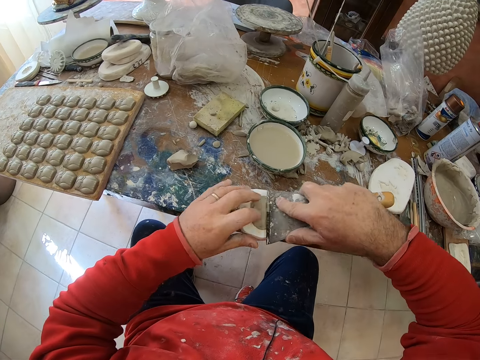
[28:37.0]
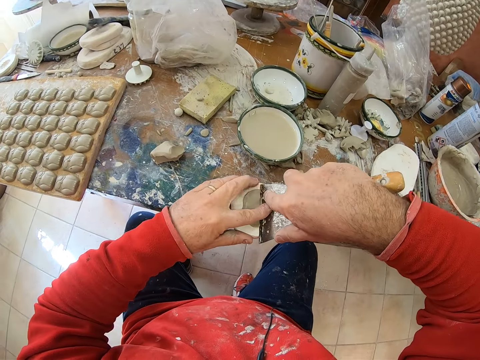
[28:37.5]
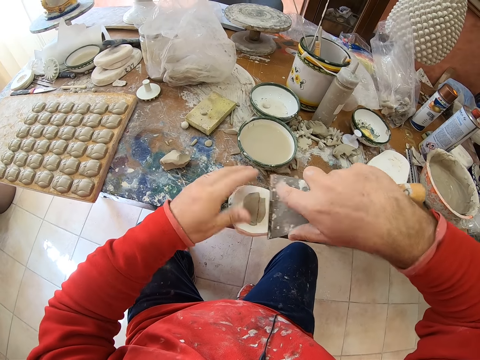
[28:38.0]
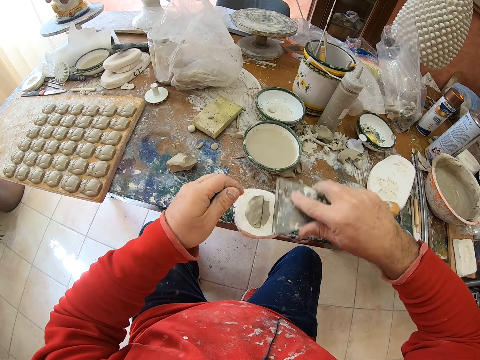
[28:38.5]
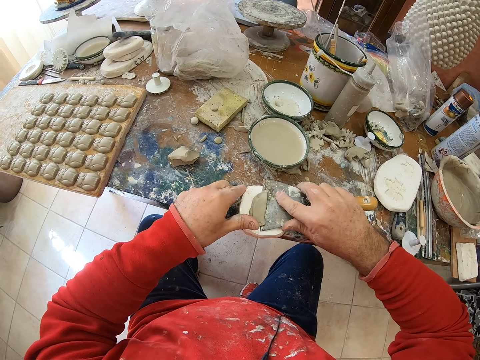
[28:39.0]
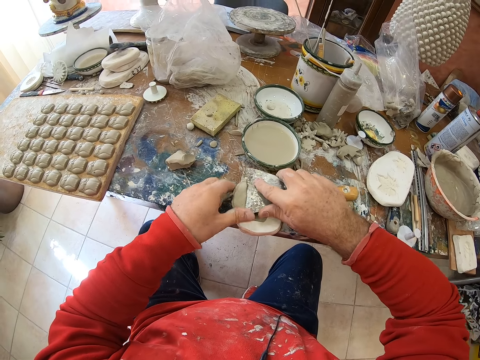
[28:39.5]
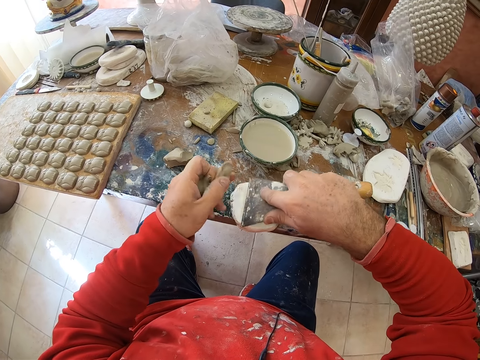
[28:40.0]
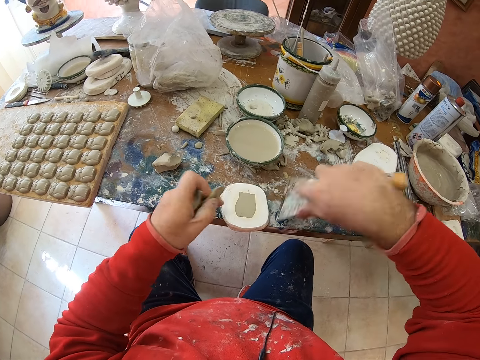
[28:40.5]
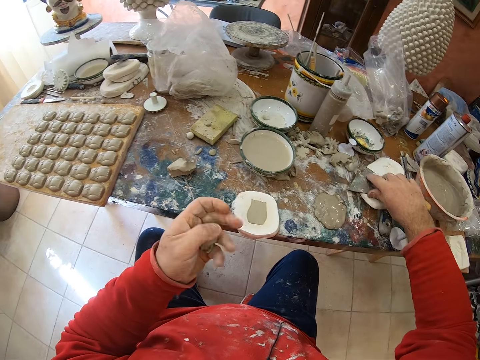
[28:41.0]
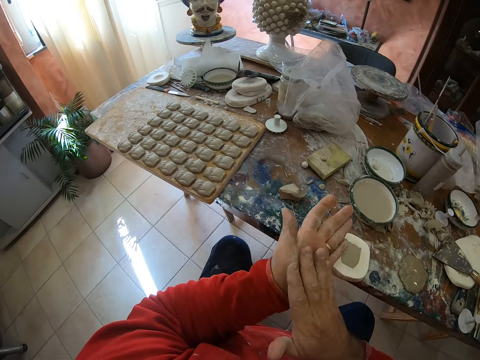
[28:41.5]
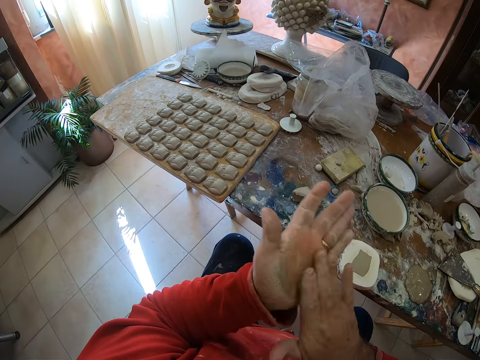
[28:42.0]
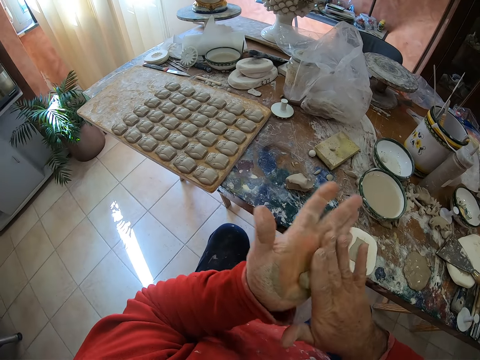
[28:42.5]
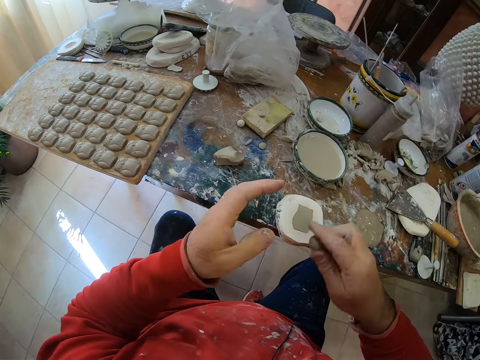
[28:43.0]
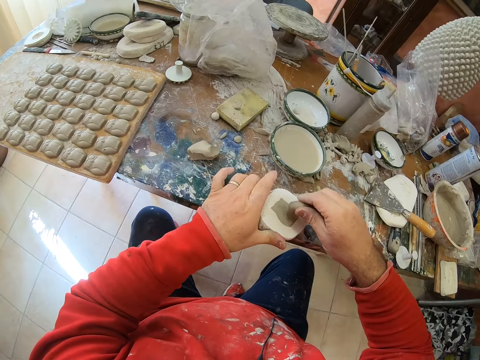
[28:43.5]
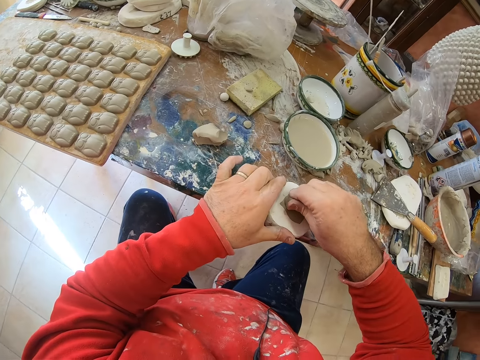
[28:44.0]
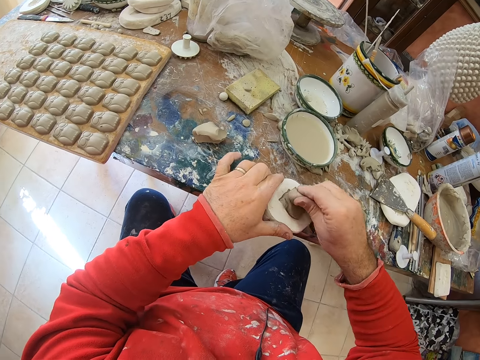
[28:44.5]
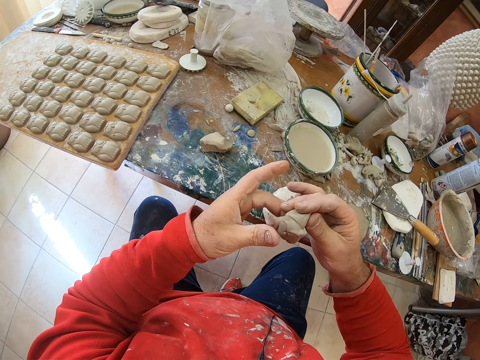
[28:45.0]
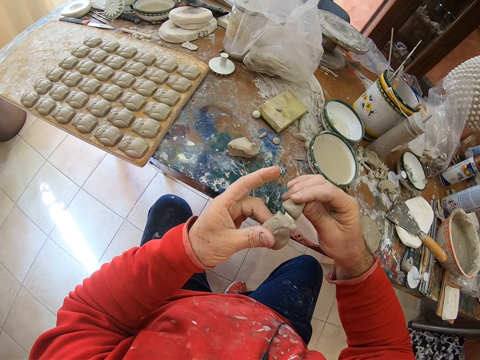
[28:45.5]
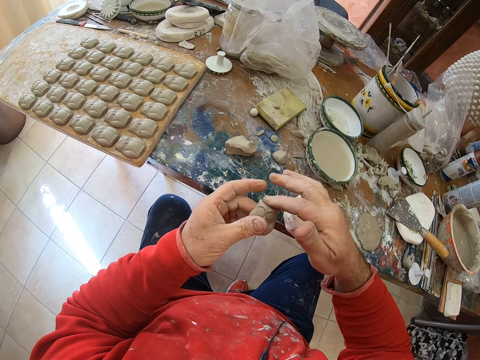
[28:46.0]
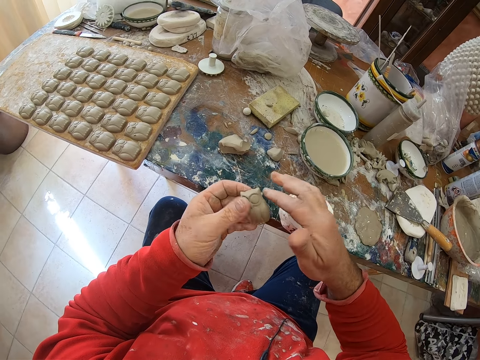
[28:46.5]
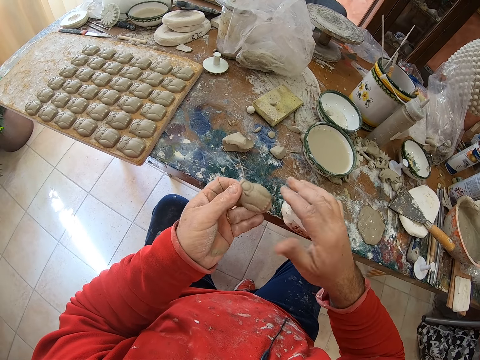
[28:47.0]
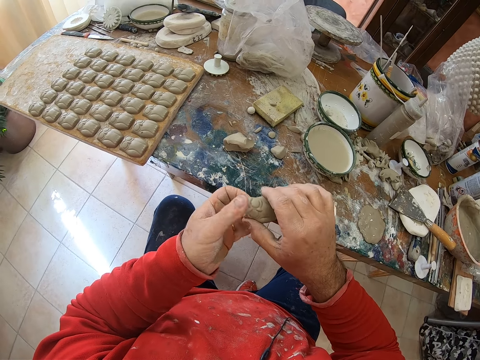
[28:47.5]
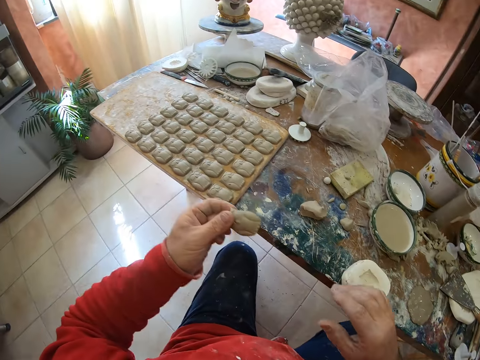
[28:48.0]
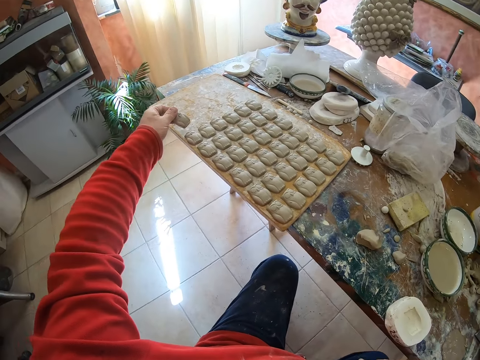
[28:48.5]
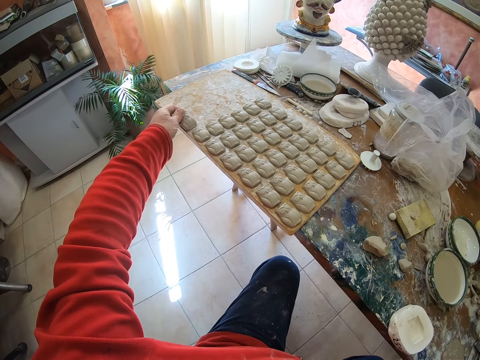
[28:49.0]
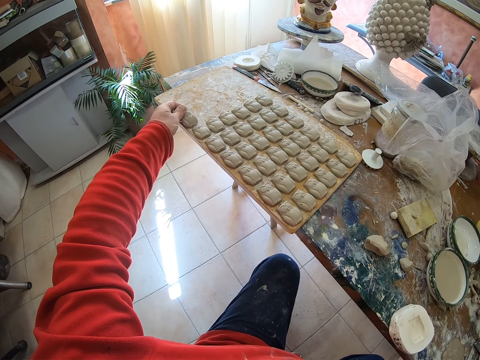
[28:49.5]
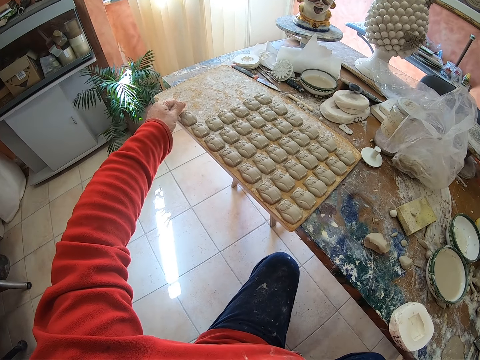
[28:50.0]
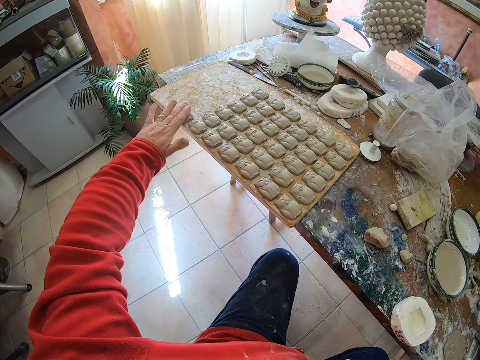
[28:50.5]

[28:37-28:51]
The camera wearer scrapes off the excess clay on the mold shaper or molding tool. He puts down the scraper. He drops mud in his hands and rolls the clay mold in his hands. He presses the clay mold on the mold shaper and pulls an owl shaped clay mold from the mold shaper. He drops the mud on the table. He smoothens the owl mold's clay edges with his finger. He puts the clay owl mold on the wooden tray on the table.

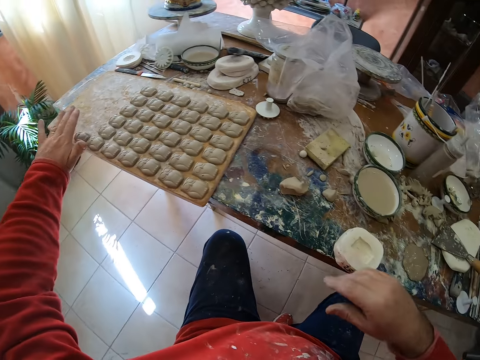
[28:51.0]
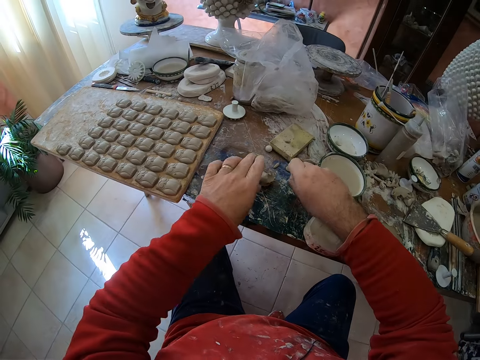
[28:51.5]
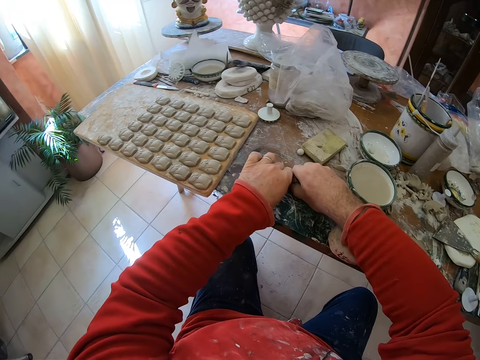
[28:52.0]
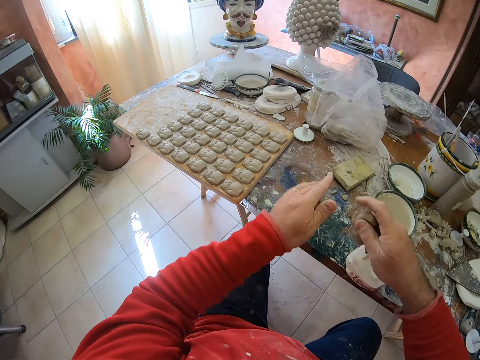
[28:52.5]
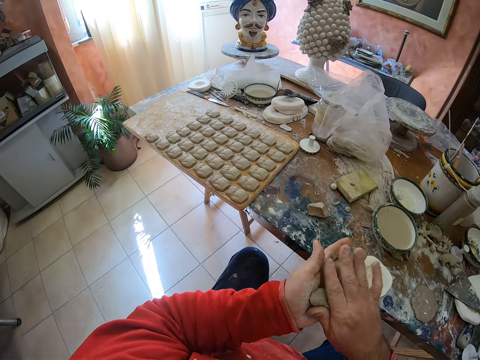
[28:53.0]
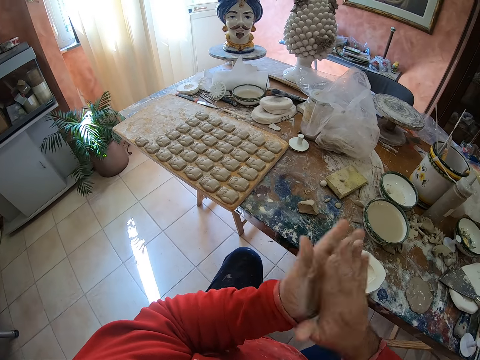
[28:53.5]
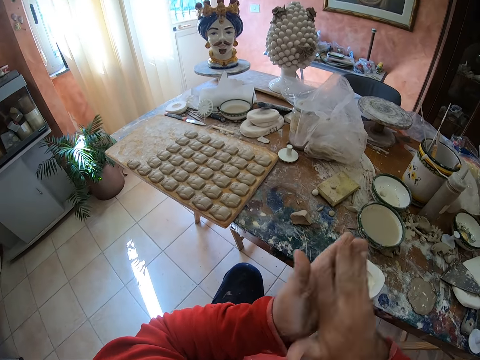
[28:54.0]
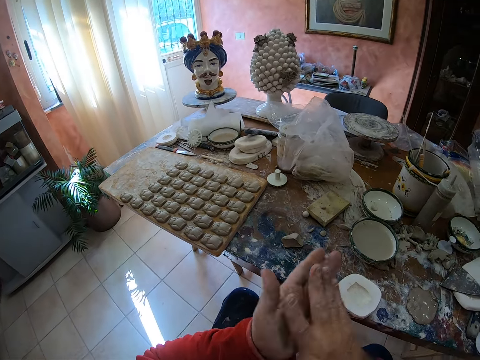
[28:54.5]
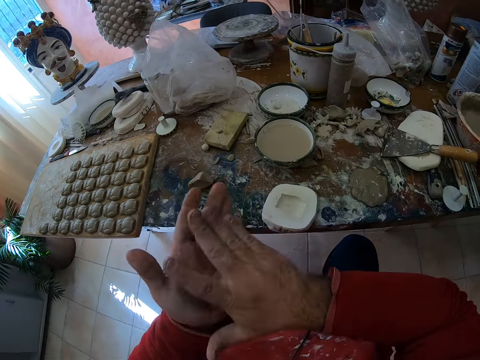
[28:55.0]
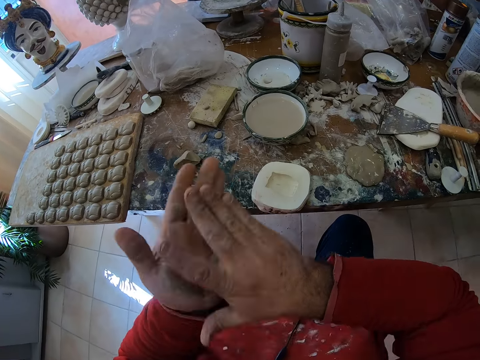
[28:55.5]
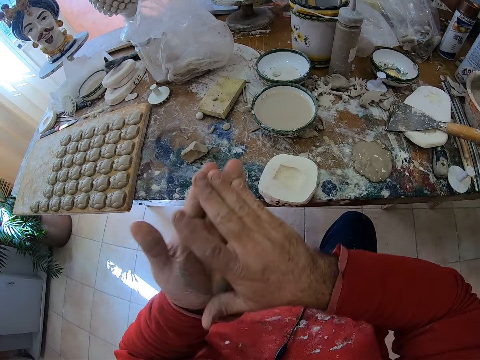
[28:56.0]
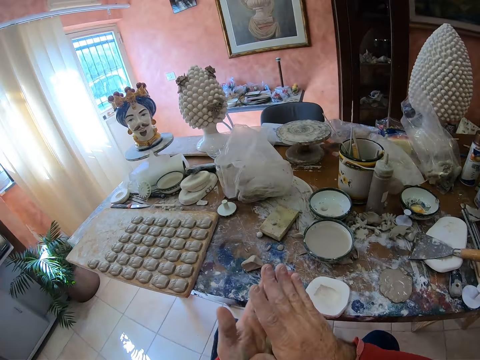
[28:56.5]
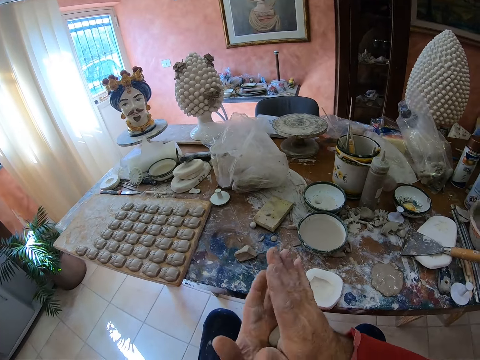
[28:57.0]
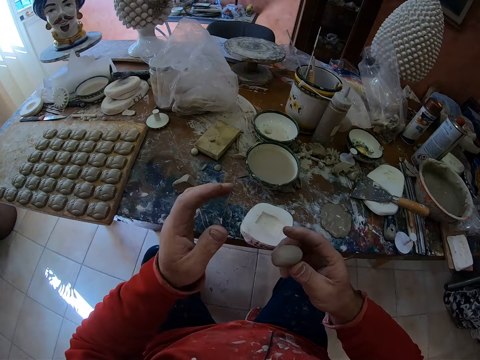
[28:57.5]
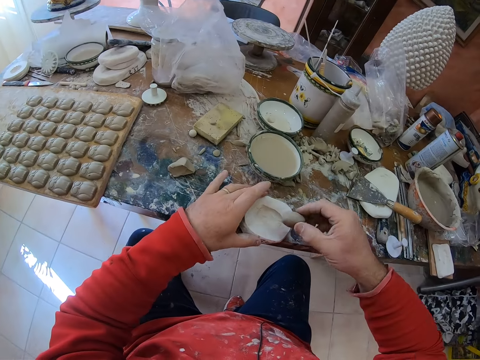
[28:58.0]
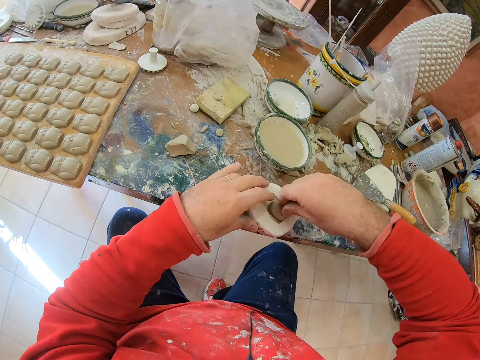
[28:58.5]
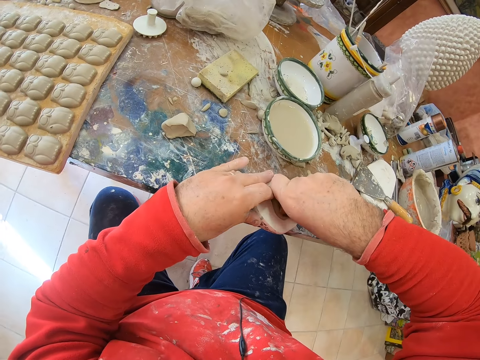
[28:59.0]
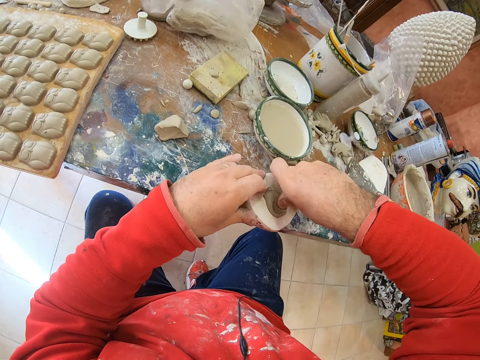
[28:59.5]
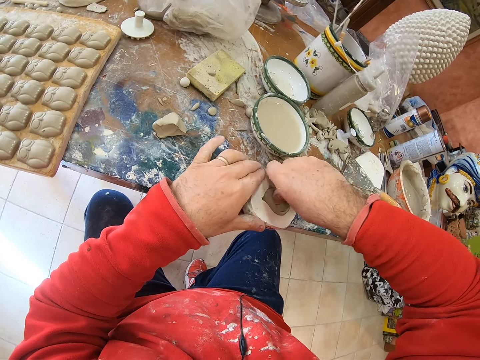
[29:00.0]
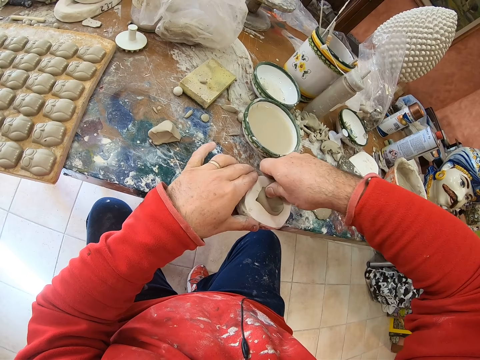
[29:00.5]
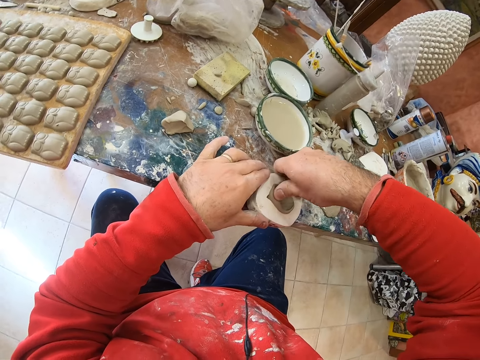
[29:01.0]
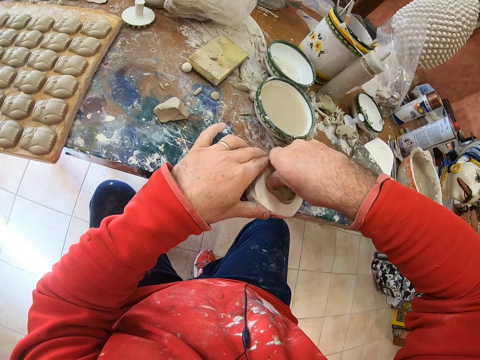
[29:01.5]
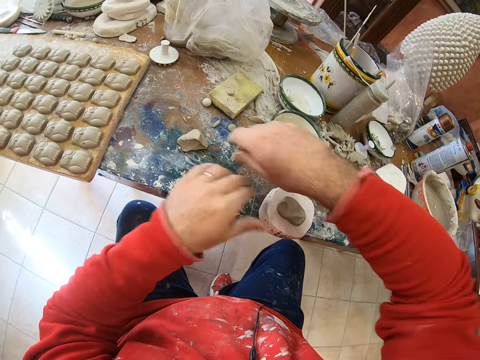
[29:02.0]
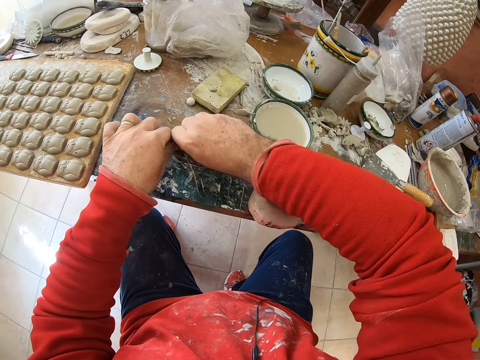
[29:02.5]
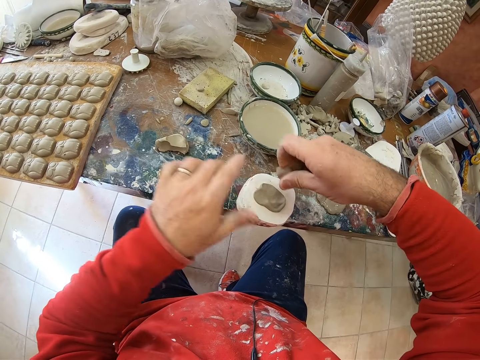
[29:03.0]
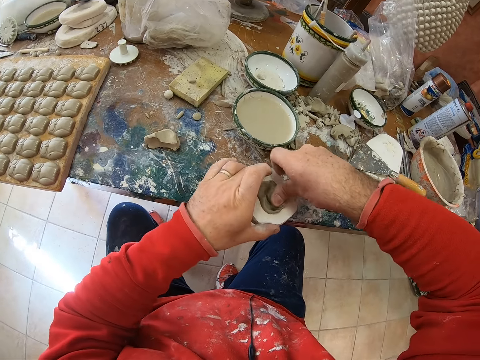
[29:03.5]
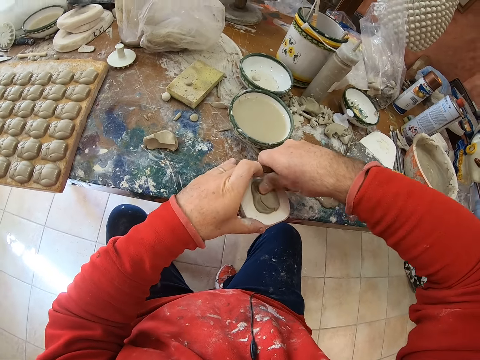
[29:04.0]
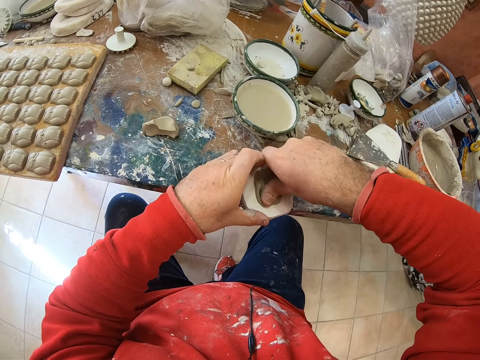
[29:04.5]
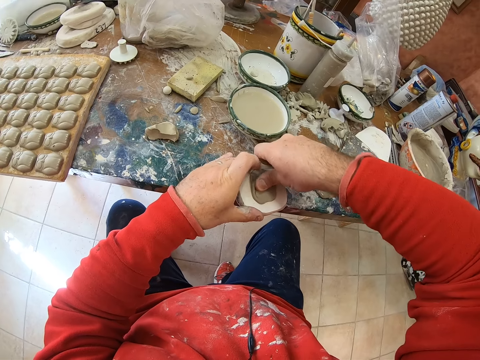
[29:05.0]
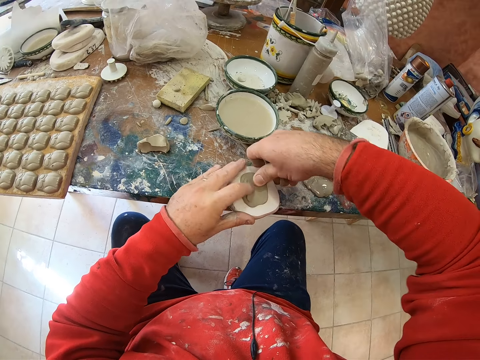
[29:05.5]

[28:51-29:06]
The camera wearer takes a pinch of clay mold on the table and rolls the clay mold in his hands. He presses the clay mold on a mold shaper. He takes a pinch of the clay mold on the table. He presses the clay mold on the mold shaper.
